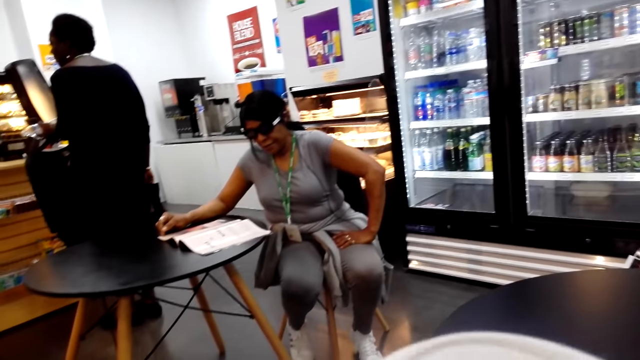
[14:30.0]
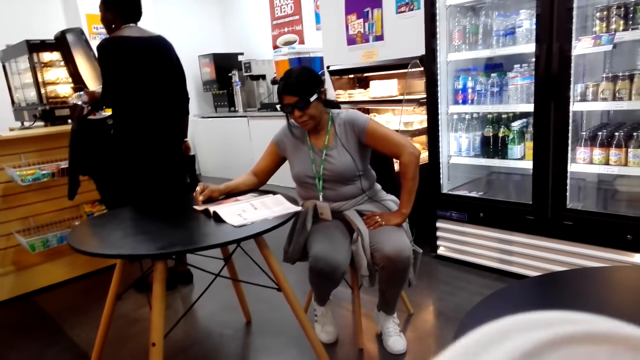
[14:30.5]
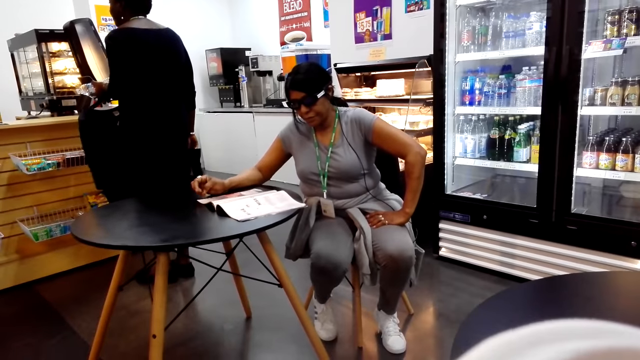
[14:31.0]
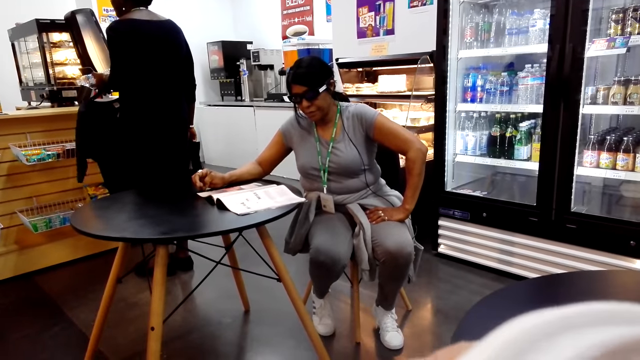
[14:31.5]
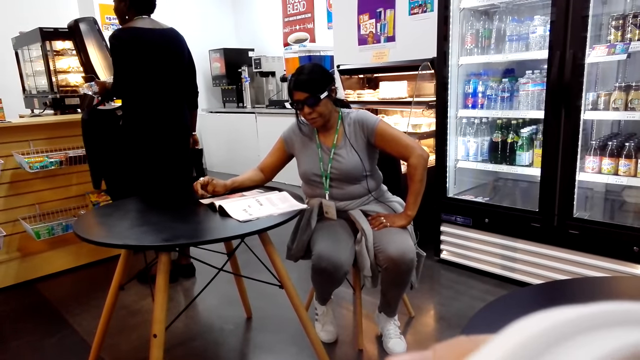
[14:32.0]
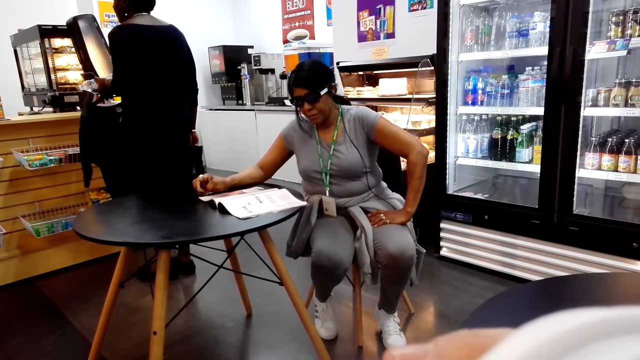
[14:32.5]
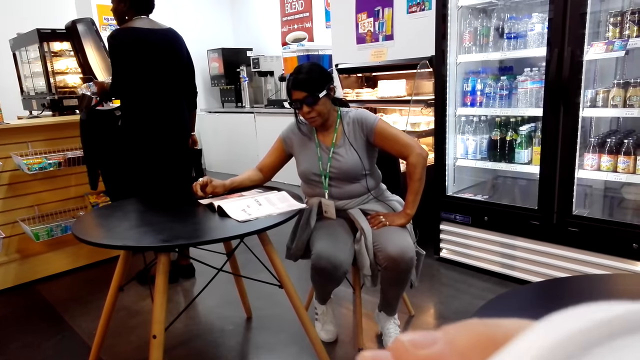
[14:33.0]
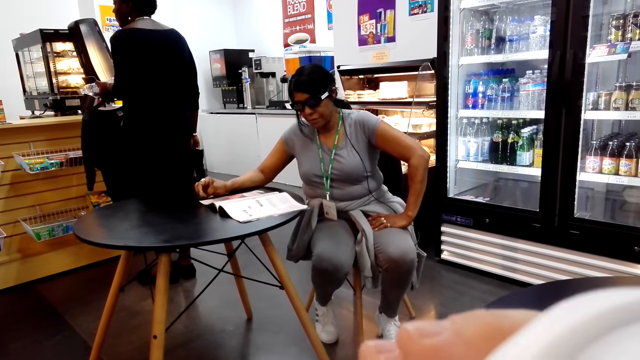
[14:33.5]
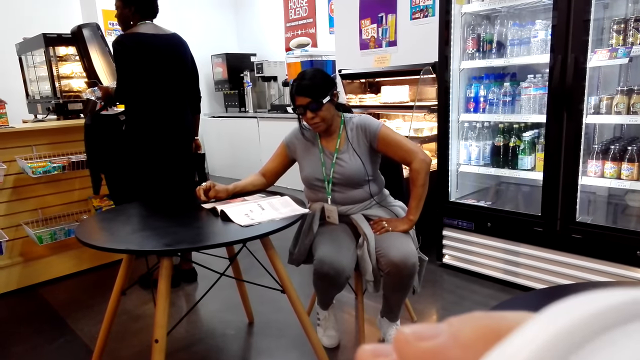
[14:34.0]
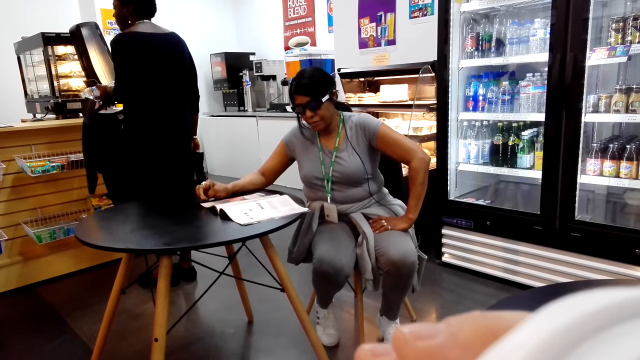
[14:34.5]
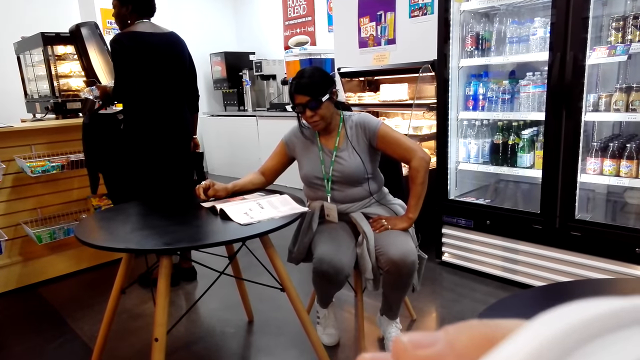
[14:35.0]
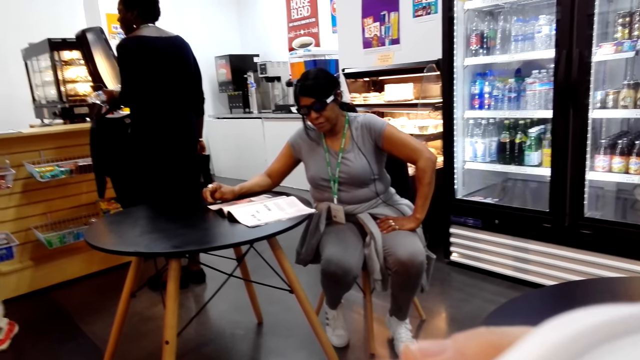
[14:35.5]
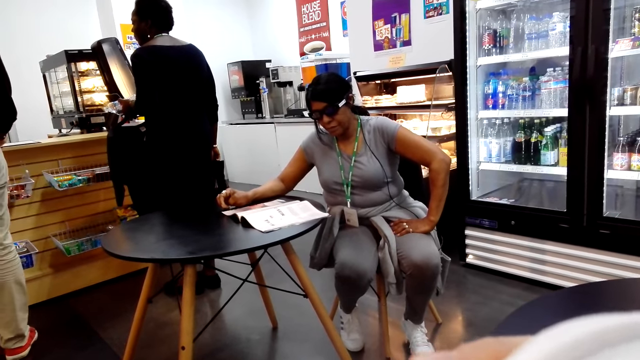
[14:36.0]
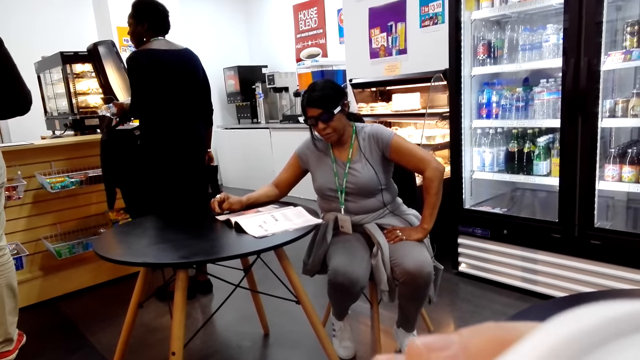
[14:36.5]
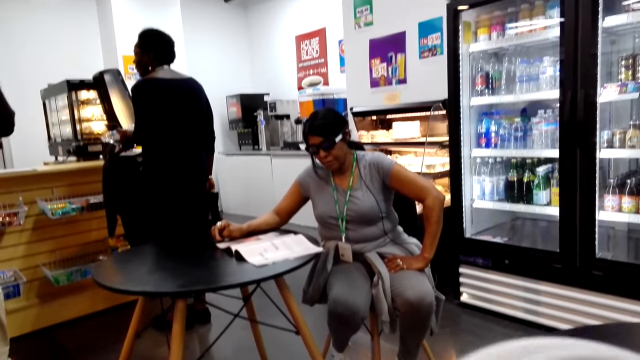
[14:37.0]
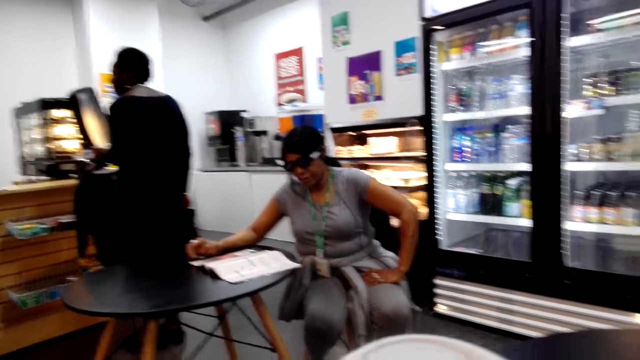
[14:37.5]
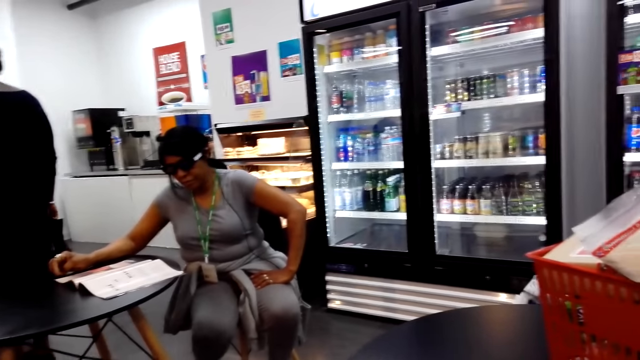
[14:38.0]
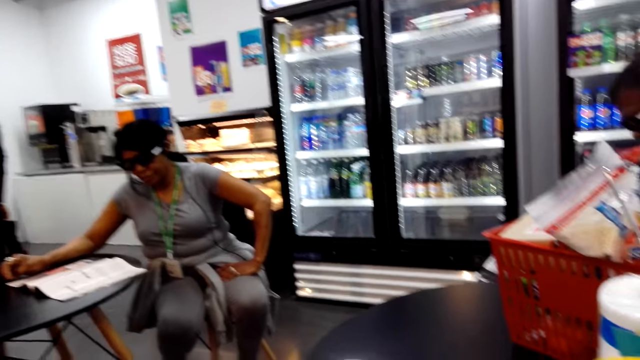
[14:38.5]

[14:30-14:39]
The camera wearer drinks from the glass.

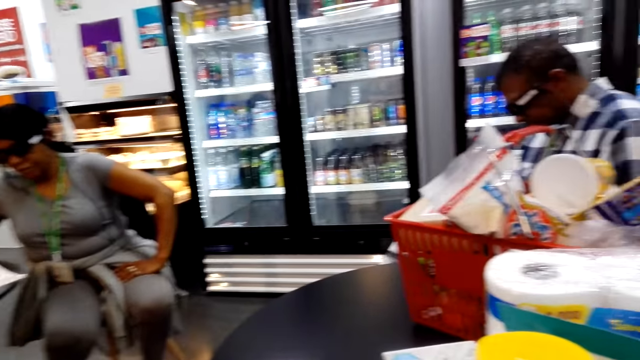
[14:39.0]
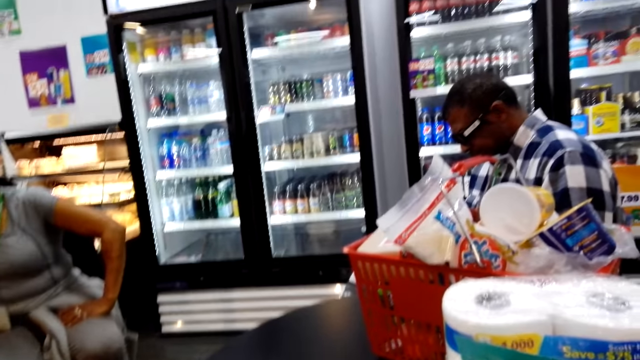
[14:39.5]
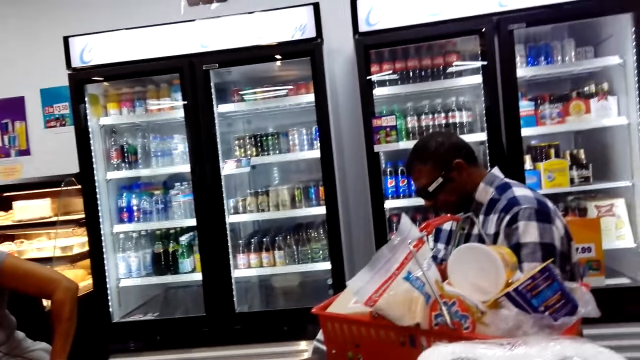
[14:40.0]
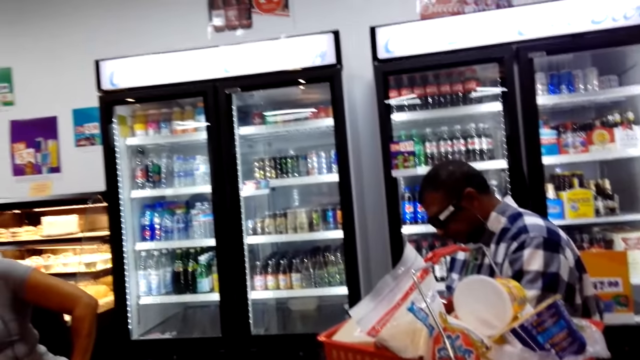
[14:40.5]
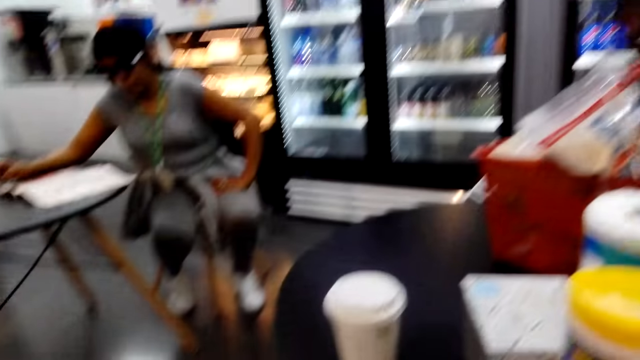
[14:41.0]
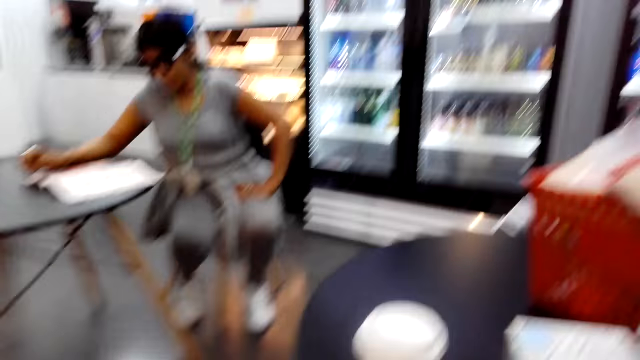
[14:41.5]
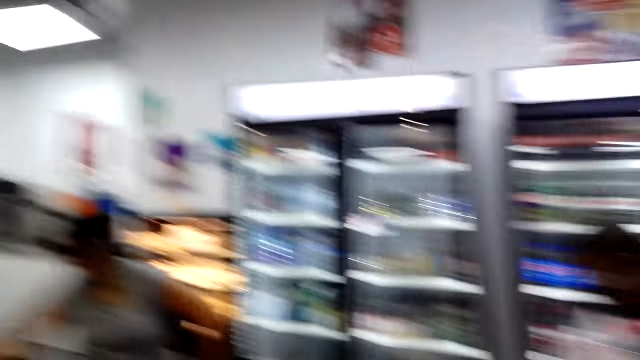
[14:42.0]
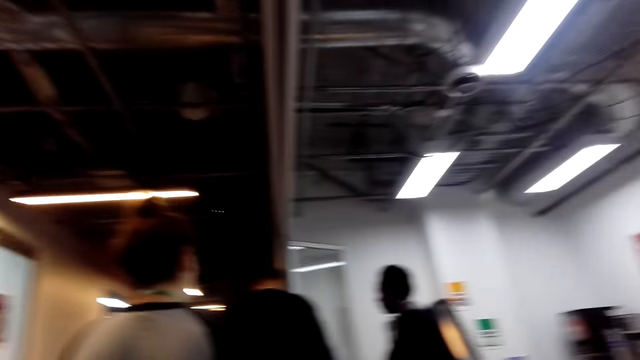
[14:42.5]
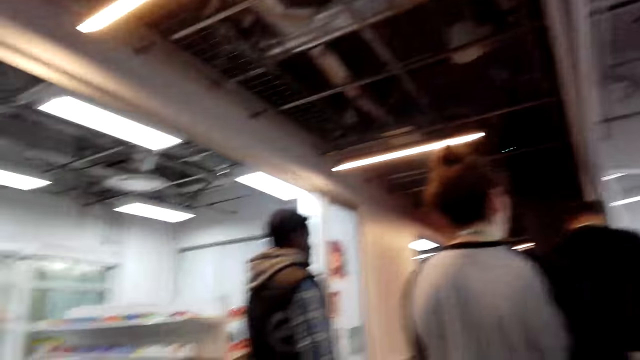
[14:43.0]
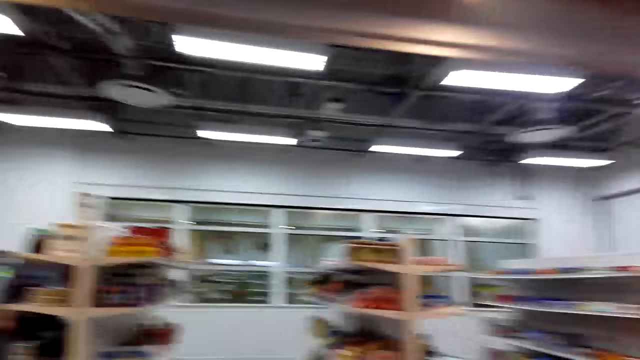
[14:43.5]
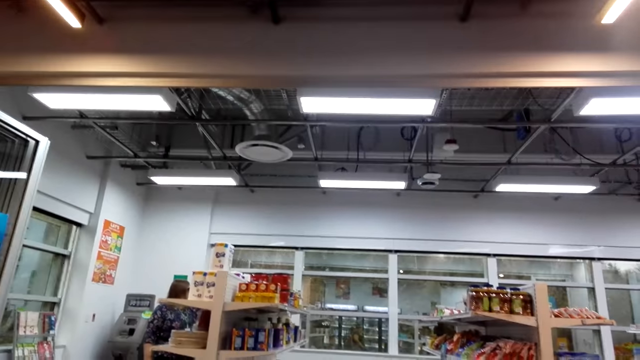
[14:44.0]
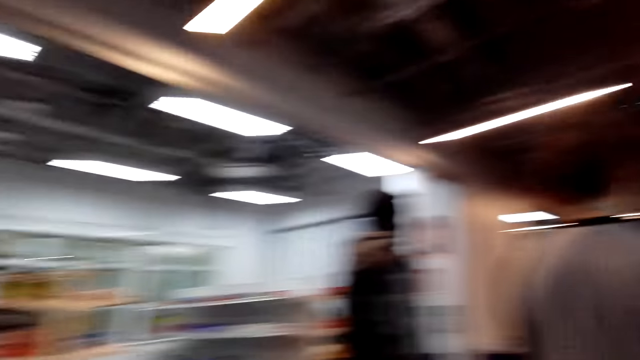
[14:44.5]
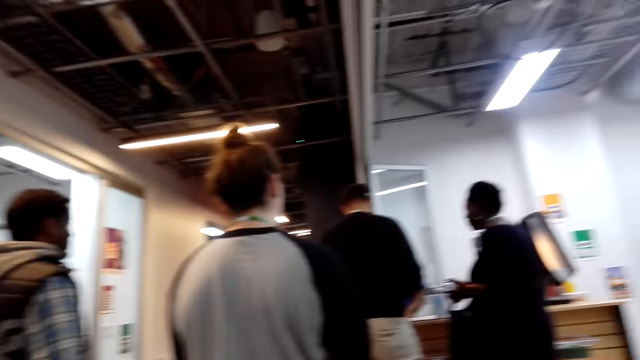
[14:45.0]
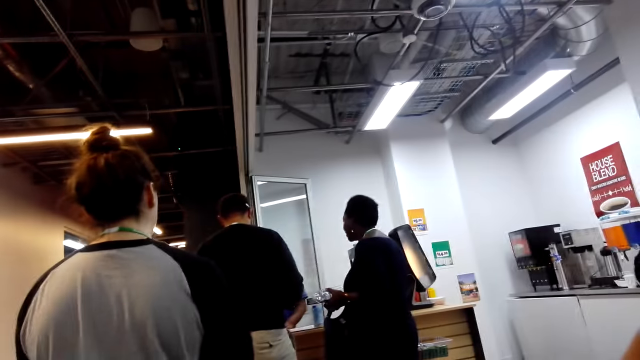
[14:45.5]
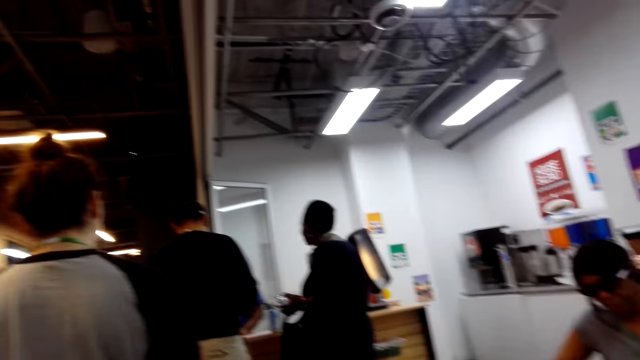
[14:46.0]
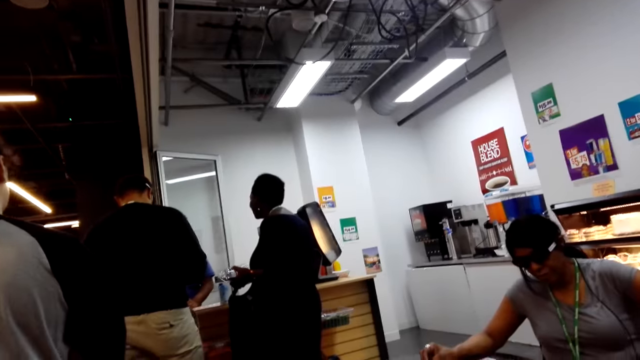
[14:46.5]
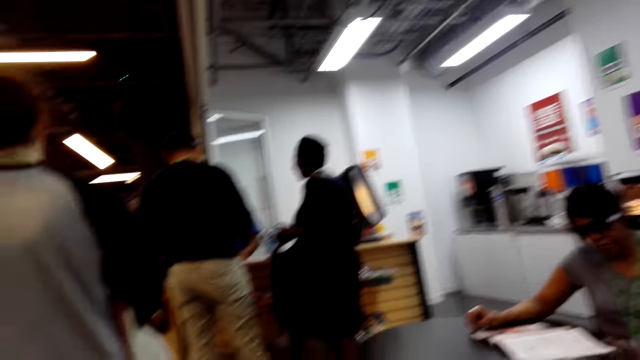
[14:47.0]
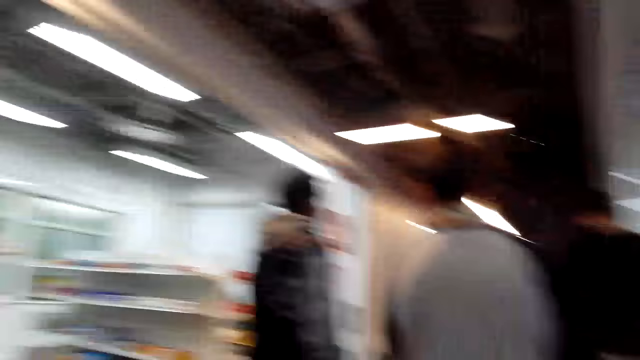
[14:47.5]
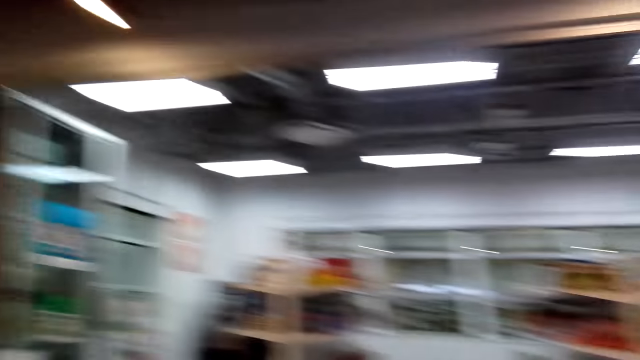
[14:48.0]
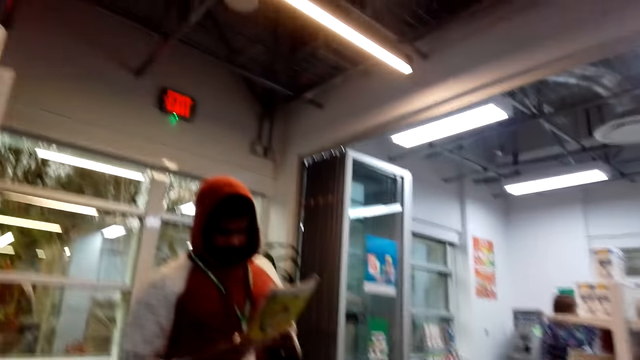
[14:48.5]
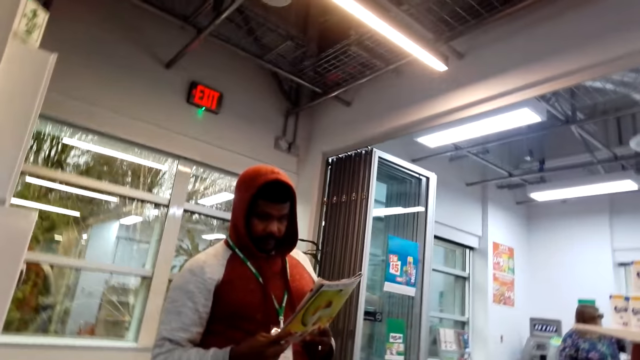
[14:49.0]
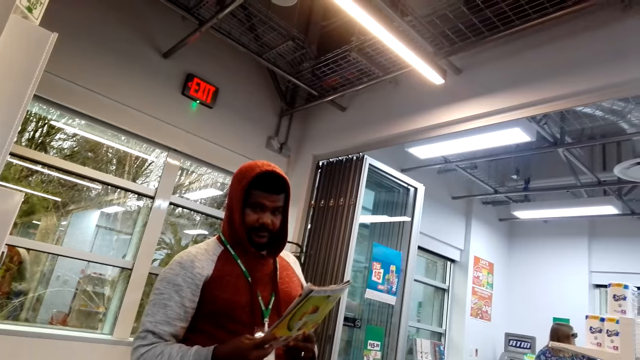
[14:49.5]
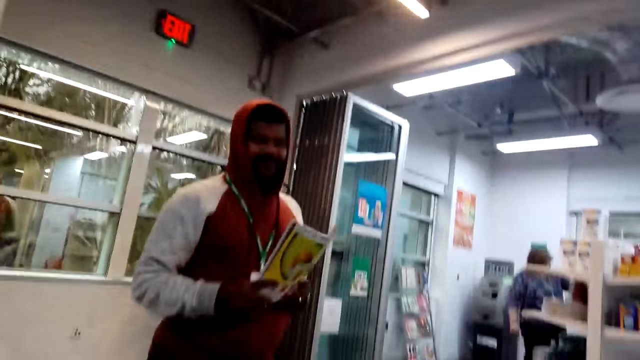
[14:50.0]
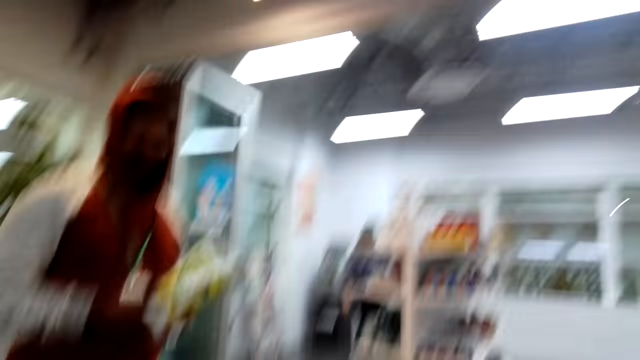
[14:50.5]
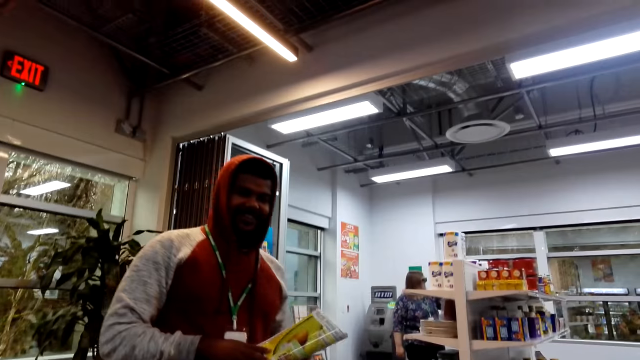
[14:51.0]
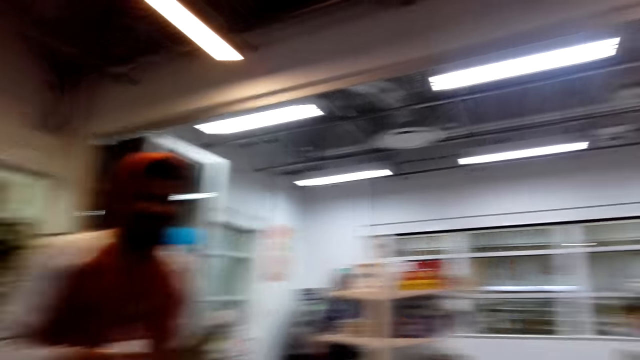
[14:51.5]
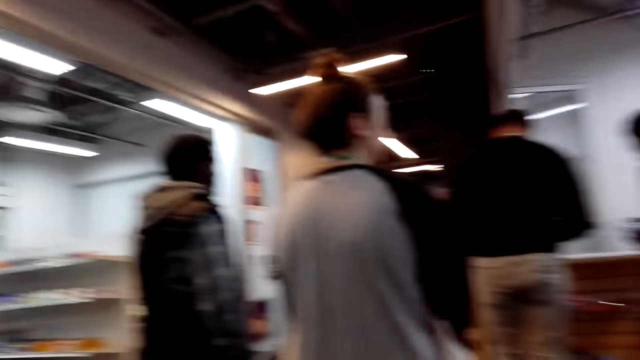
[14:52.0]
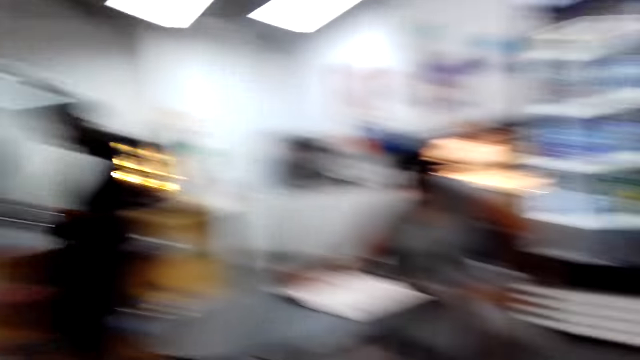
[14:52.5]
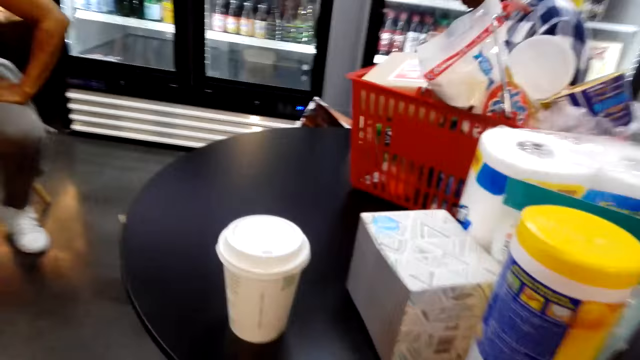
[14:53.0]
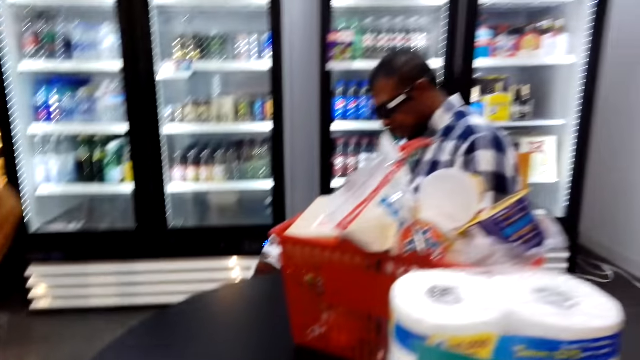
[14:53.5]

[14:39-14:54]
The camera wearer looks around. They turn to a man. The man talks to the camera wearer.
